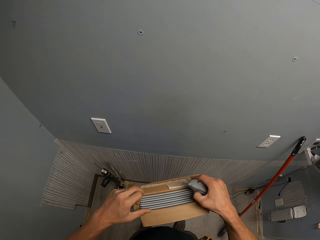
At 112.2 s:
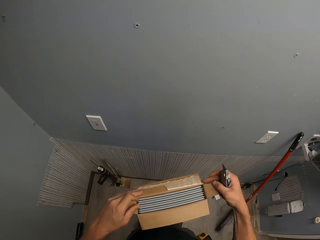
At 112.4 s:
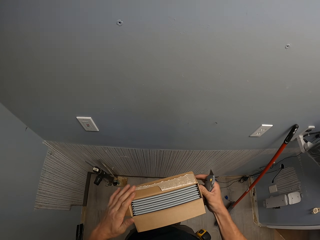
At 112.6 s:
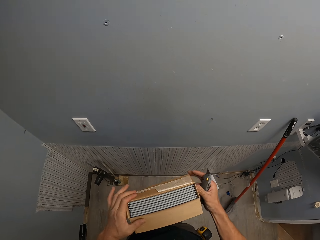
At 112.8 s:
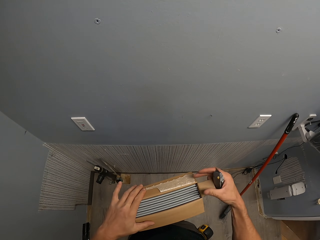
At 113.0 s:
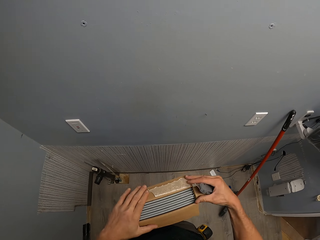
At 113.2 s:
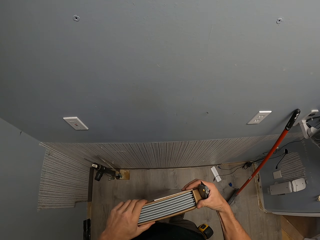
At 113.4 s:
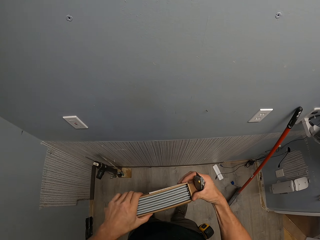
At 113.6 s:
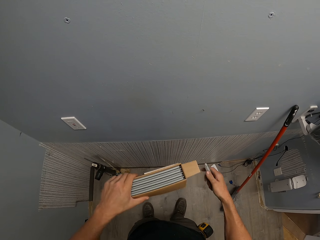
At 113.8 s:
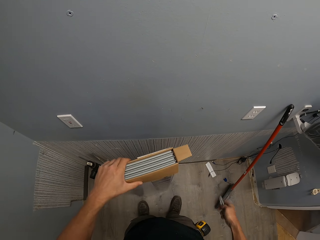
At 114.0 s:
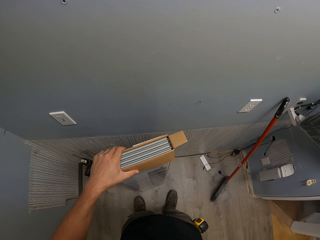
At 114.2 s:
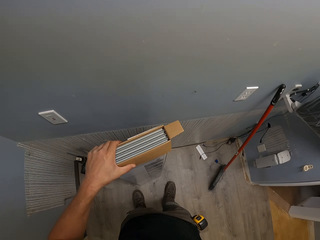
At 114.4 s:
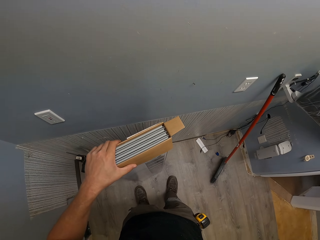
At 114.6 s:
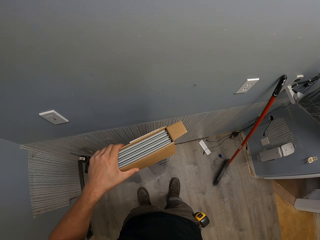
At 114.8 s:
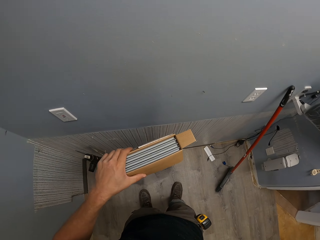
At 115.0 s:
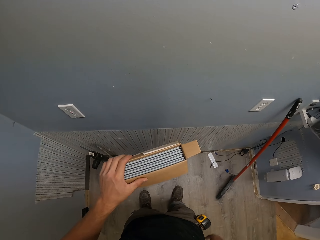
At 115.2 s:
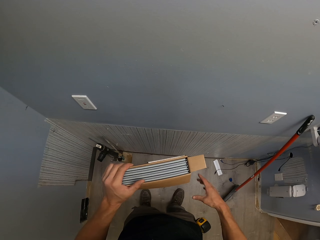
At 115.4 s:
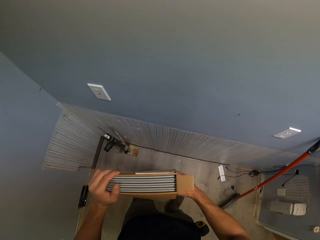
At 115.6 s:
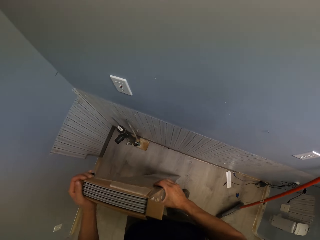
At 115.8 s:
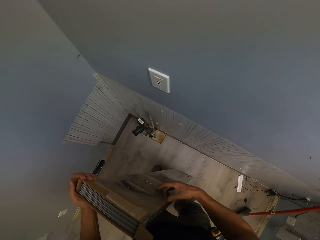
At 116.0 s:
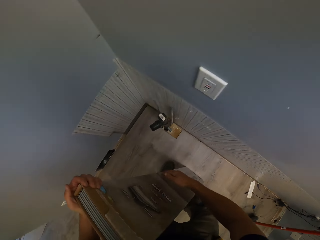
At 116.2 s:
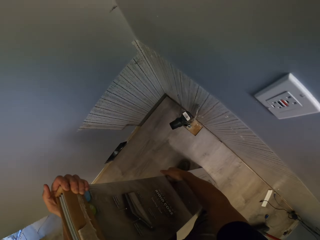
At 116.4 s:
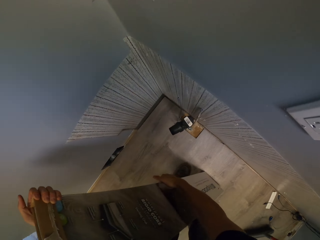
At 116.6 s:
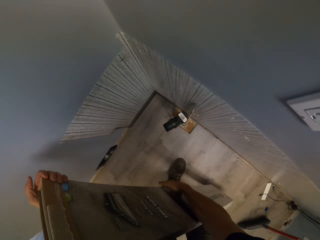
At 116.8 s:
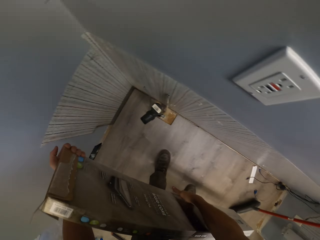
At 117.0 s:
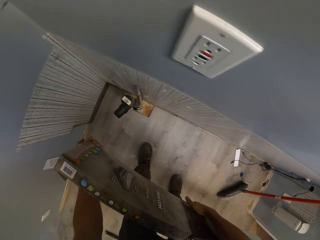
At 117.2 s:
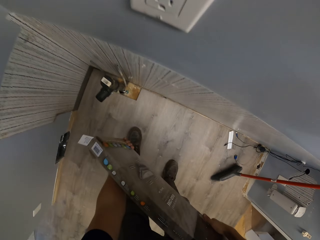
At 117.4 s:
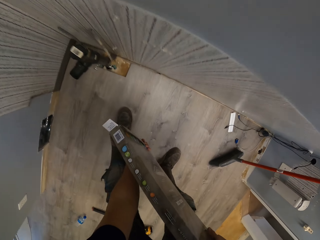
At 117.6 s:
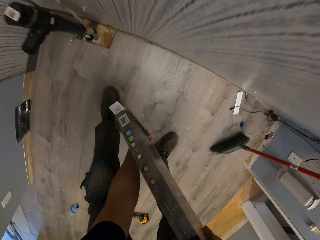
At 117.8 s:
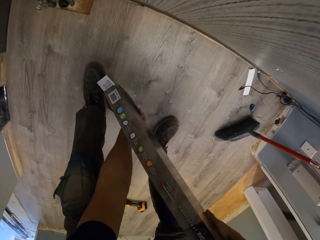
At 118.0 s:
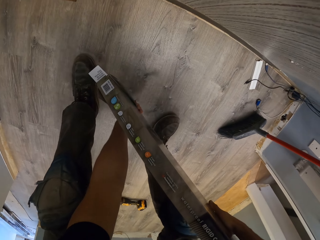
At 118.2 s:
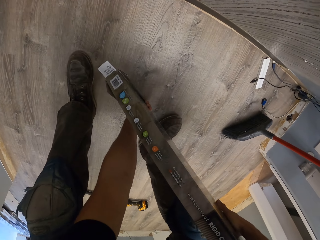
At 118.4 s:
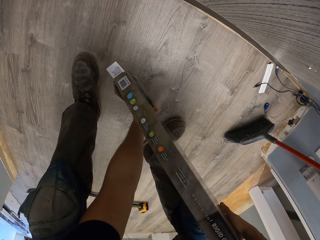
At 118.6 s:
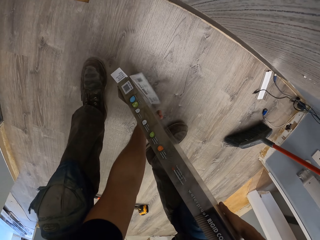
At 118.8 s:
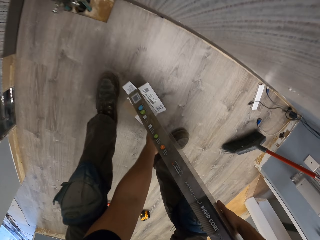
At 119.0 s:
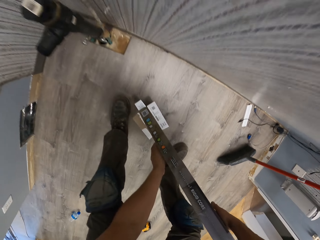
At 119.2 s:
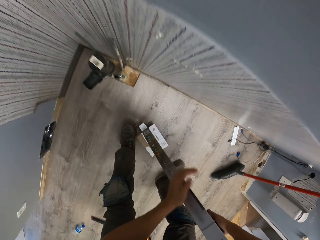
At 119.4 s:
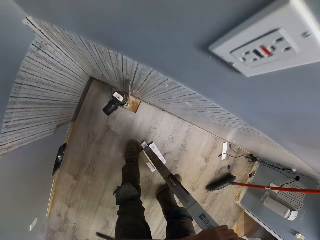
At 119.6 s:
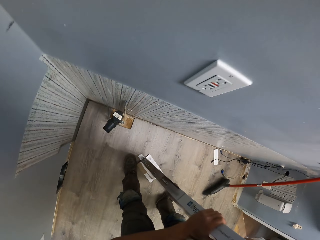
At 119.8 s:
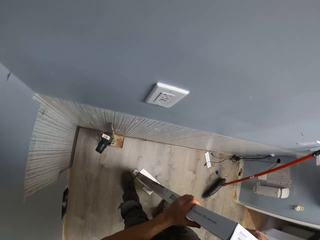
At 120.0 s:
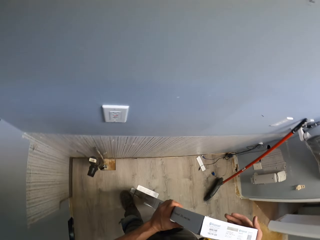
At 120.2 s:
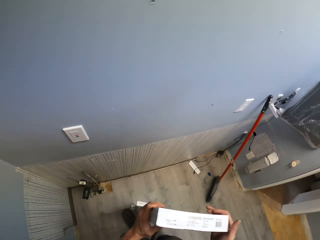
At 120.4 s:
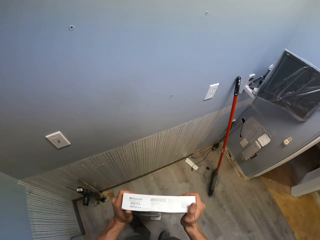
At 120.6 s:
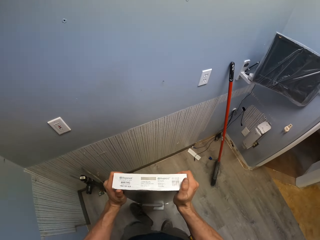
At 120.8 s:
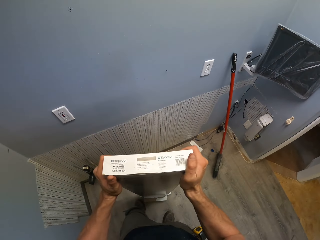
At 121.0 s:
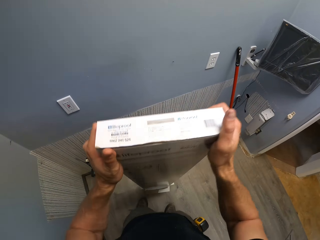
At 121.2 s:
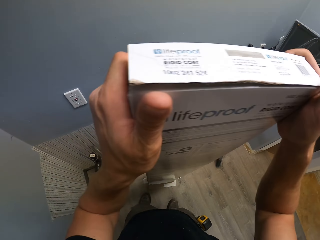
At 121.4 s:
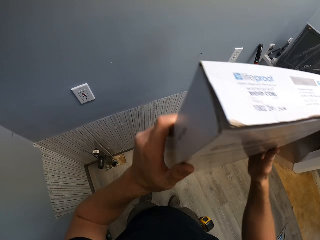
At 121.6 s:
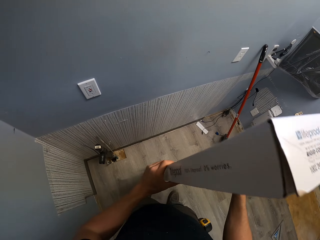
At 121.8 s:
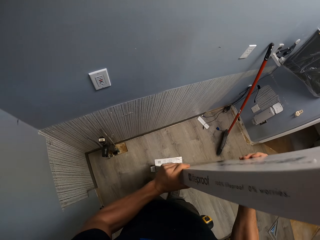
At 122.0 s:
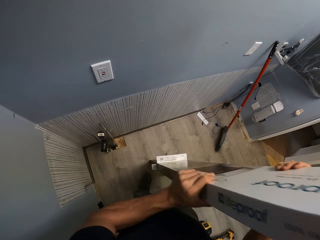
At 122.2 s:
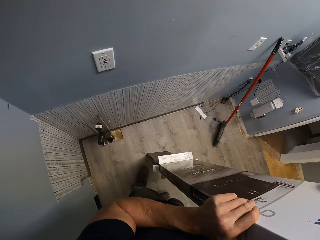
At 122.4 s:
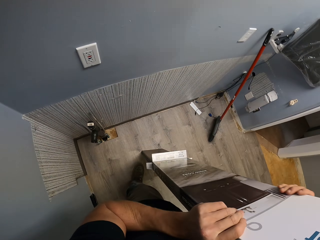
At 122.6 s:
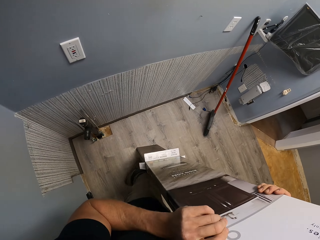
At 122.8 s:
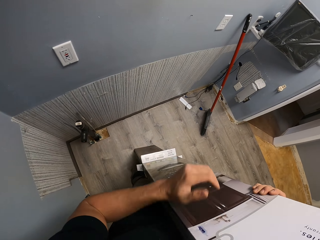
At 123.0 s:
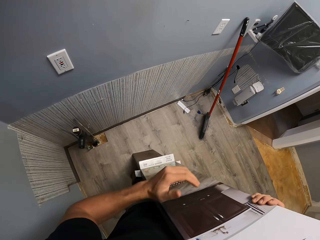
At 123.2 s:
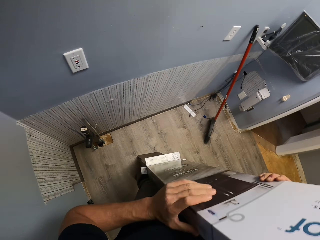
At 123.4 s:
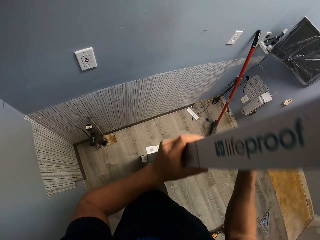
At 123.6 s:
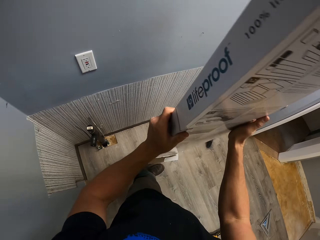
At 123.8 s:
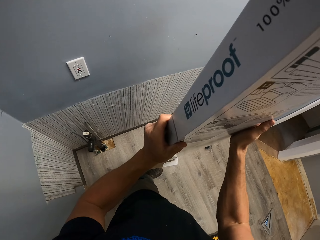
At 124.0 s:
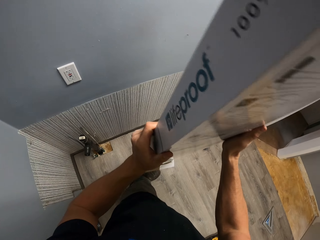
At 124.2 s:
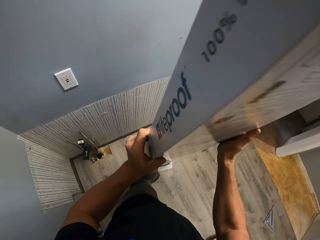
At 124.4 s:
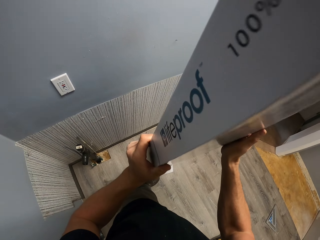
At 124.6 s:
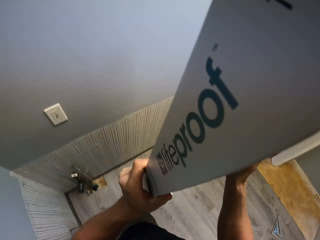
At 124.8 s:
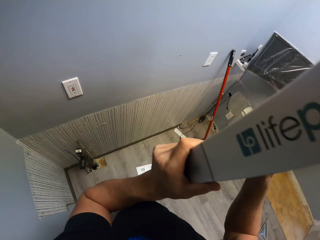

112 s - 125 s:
The camera wearer swings the right hand. They put the tile cutter in the pocket. They hold the box with the right hand. They turn the box with both hands. They swing the left hand. They take out the wood tiles. They hold the box with both hands. They pull the box with both hands.

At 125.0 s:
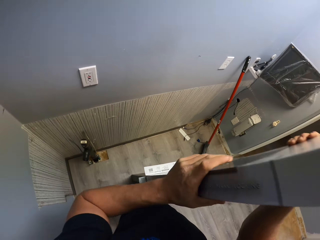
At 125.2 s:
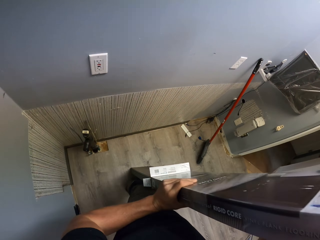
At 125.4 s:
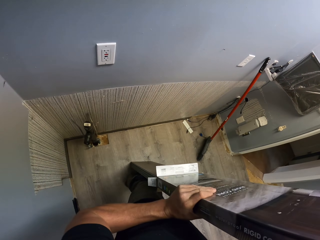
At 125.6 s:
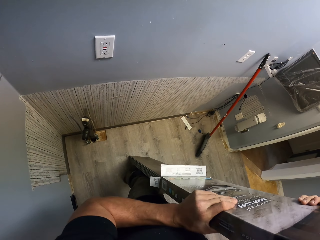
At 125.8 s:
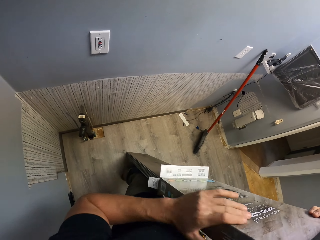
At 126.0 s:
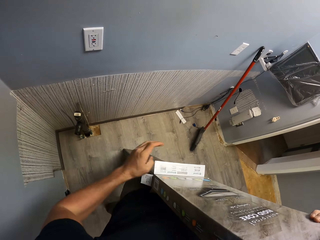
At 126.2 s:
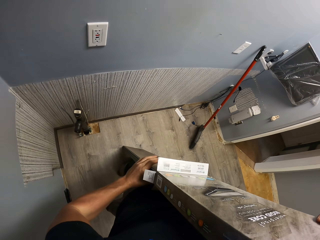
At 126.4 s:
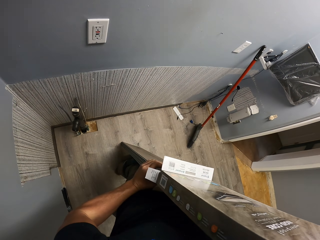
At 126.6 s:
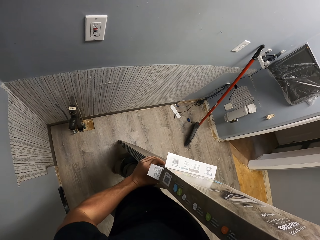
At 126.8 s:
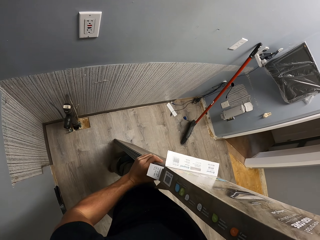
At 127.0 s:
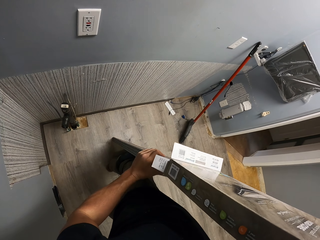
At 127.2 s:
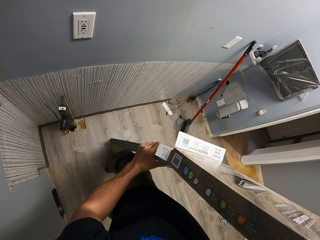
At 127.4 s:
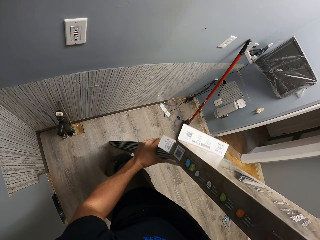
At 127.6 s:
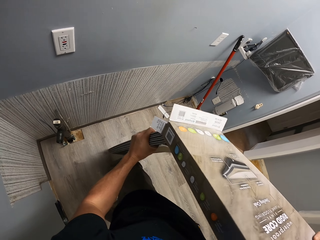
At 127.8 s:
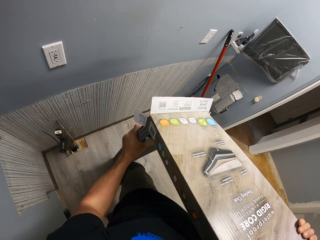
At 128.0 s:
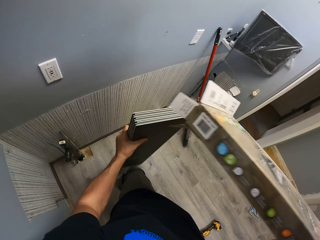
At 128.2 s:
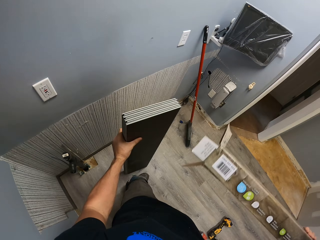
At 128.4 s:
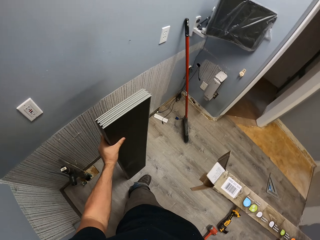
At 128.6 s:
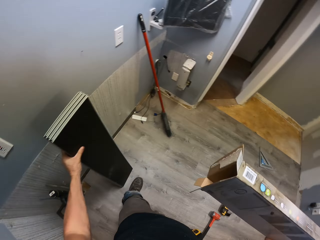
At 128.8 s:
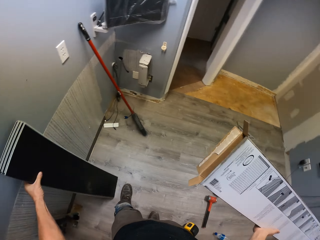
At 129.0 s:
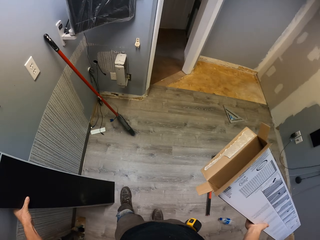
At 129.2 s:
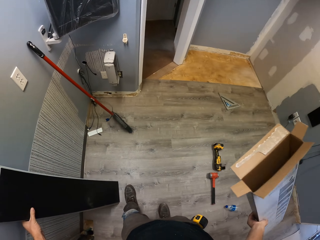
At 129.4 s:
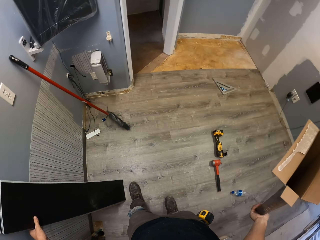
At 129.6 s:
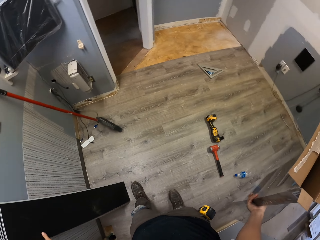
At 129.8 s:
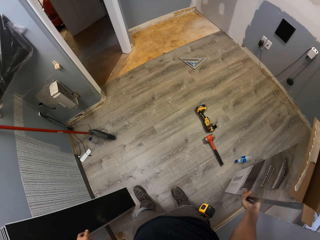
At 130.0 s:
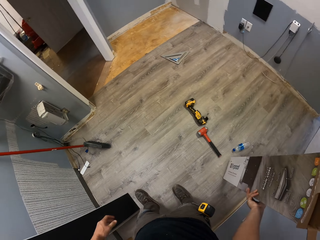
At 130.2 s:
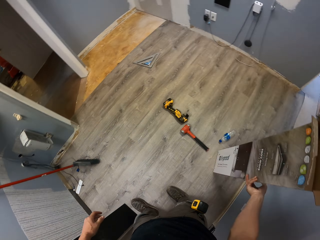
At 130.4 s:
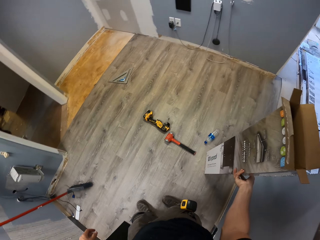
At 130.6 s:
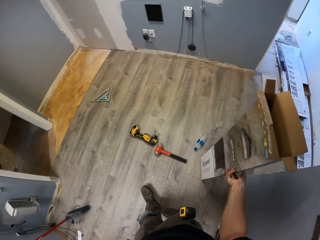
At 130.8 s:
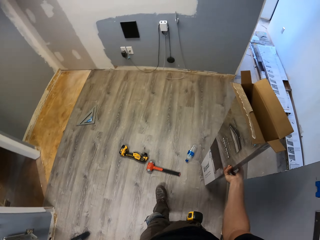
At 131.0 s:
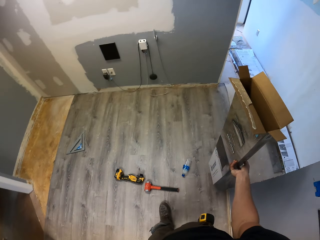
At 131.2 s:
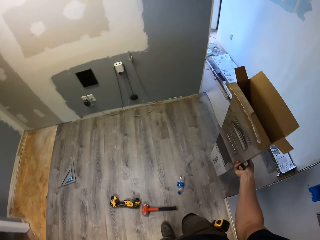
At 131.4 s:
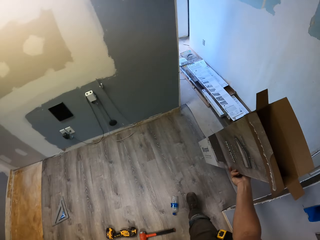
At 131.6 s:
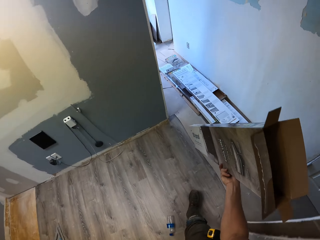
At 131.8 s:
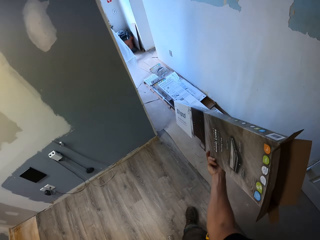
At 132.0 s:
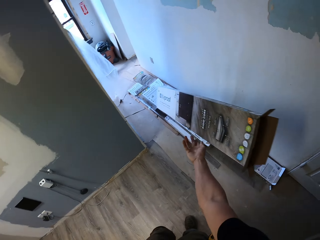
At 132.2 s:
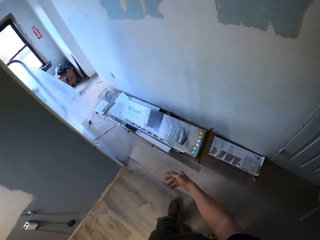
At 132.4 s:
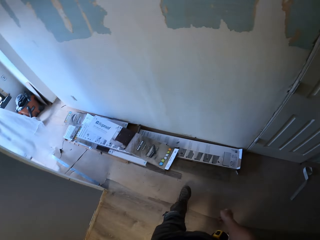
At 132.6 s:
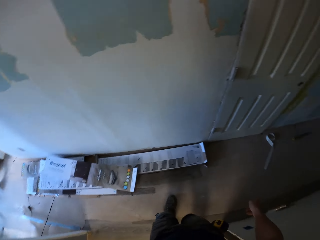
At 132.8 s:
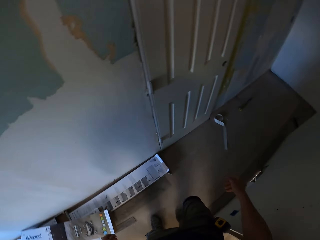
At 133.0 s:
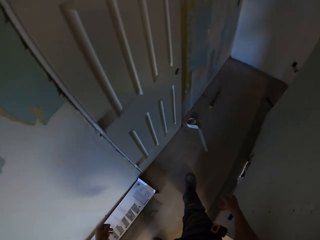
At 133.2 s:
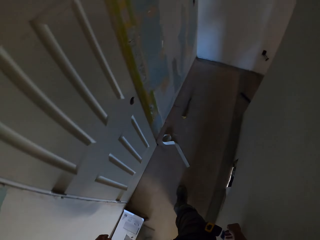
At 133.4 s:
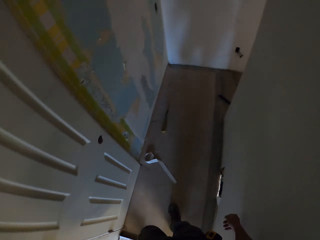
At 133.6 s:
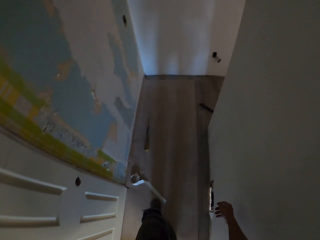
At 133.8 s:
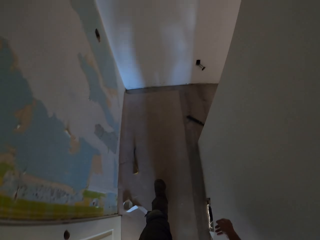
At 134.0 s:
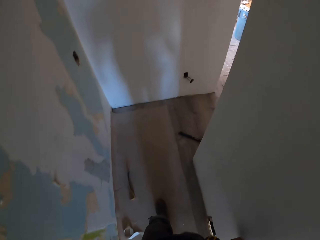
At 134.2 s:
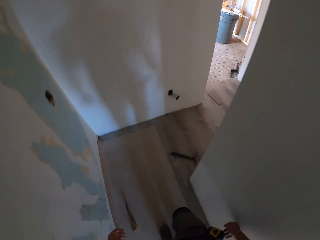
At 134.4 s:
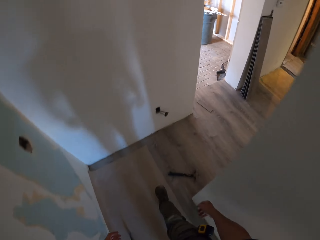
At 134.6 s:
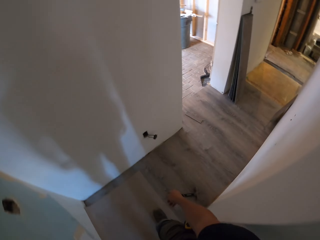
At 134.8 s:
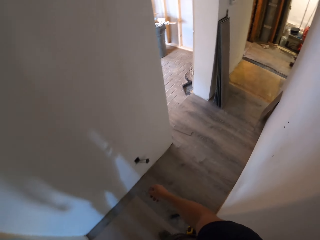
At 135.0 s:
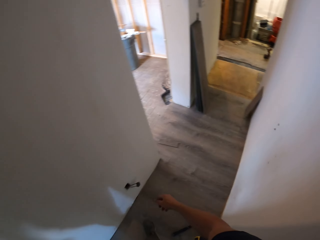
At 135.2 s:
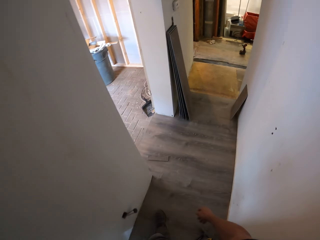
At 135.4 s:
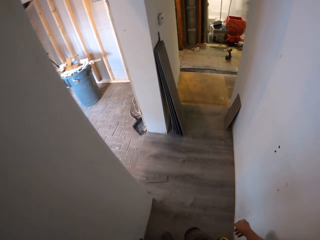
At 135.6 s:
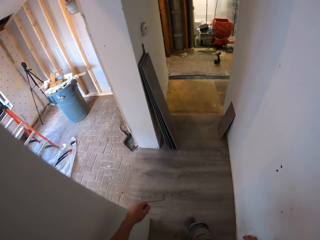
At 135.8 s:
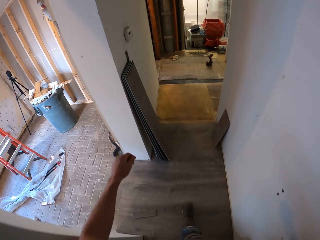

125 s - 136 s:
The camera wearer holds the box with the left hand. They hold the box with the right hand. They lean the tile on the wall with the left hand. They walk in the room. They drop the box on the floor. They walk in the house.
